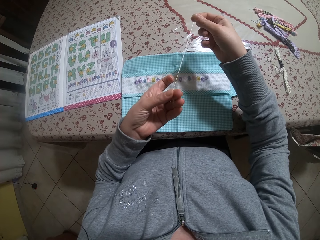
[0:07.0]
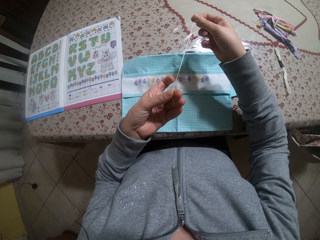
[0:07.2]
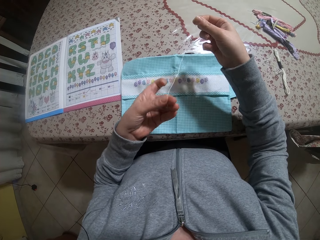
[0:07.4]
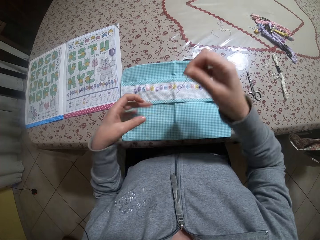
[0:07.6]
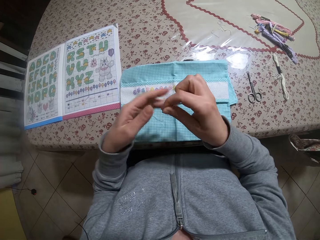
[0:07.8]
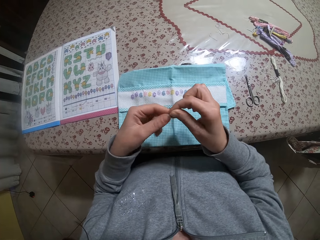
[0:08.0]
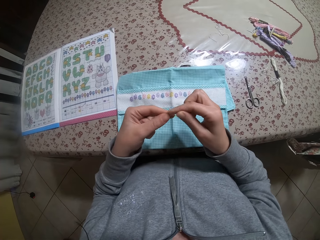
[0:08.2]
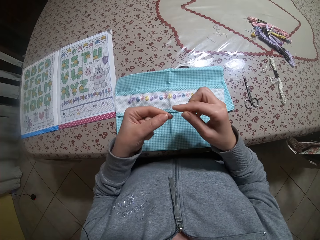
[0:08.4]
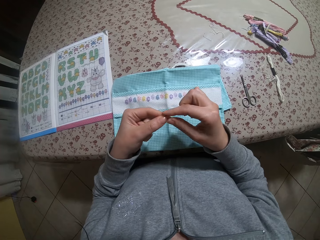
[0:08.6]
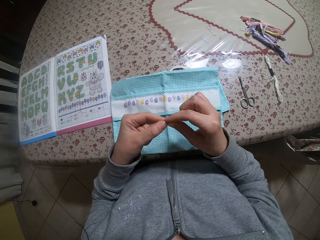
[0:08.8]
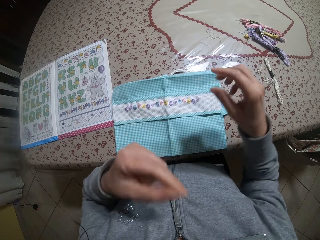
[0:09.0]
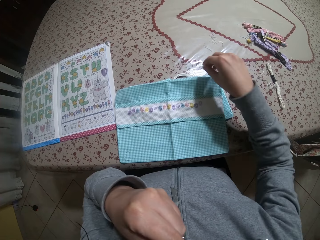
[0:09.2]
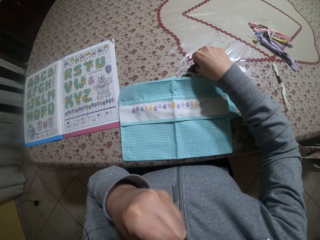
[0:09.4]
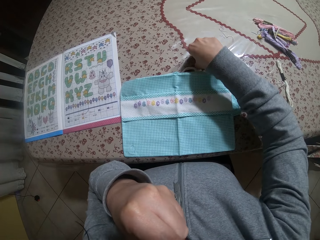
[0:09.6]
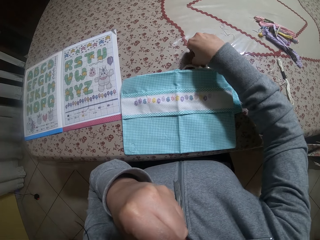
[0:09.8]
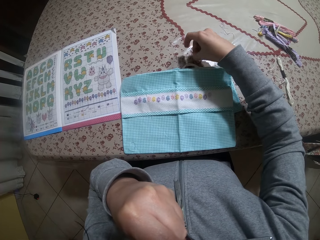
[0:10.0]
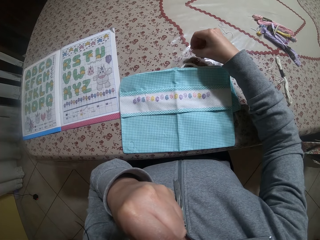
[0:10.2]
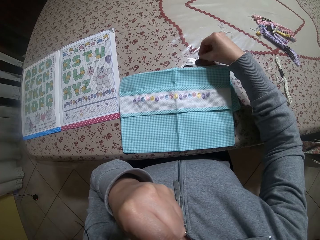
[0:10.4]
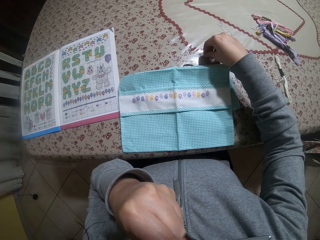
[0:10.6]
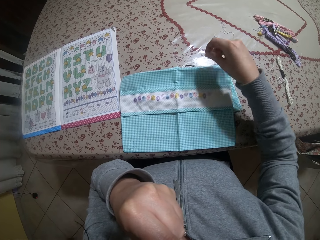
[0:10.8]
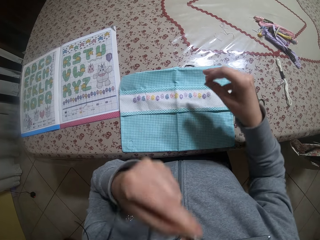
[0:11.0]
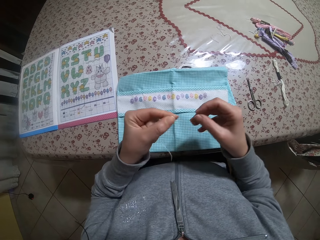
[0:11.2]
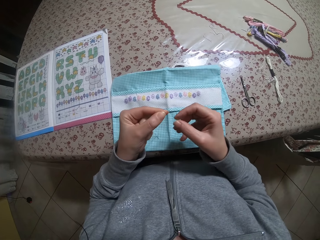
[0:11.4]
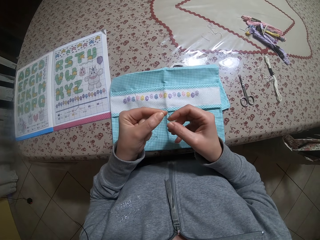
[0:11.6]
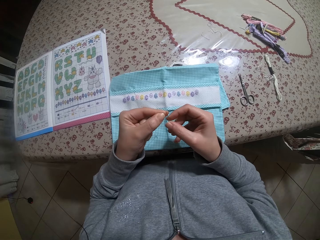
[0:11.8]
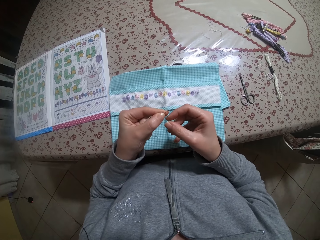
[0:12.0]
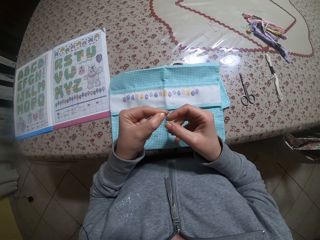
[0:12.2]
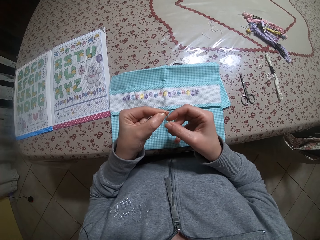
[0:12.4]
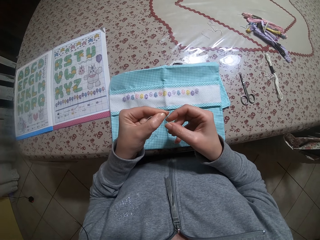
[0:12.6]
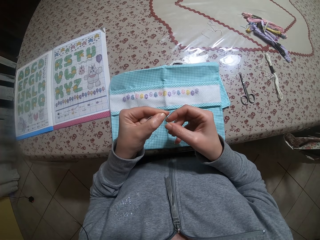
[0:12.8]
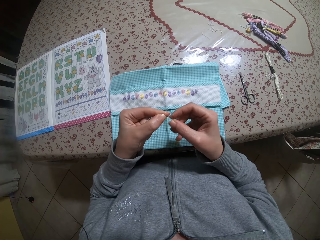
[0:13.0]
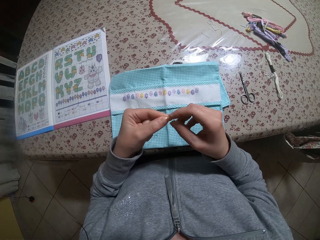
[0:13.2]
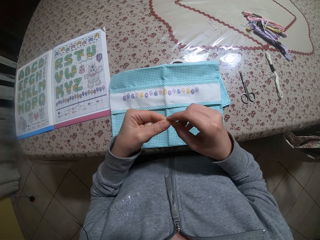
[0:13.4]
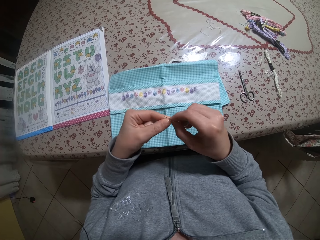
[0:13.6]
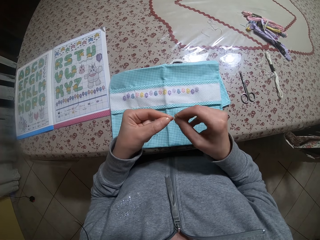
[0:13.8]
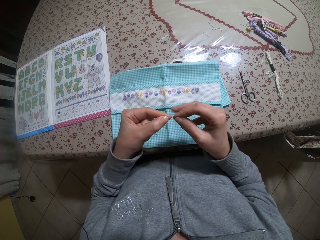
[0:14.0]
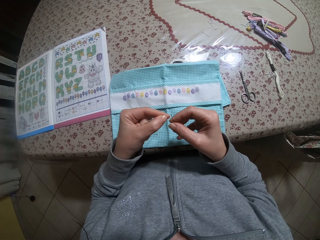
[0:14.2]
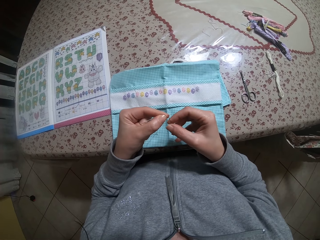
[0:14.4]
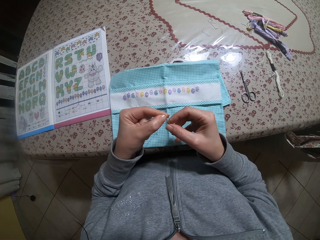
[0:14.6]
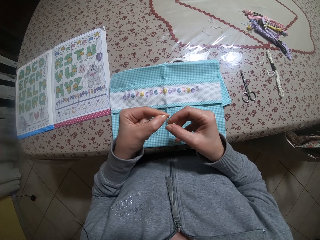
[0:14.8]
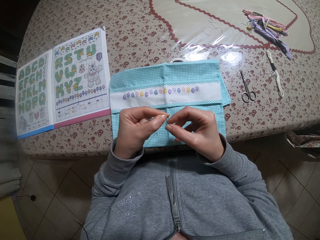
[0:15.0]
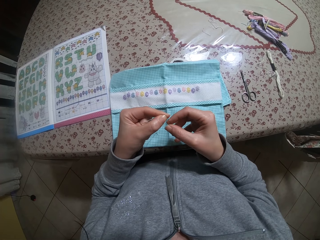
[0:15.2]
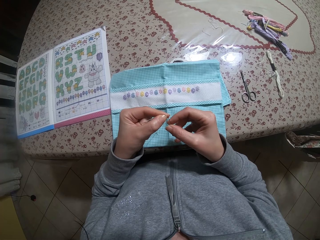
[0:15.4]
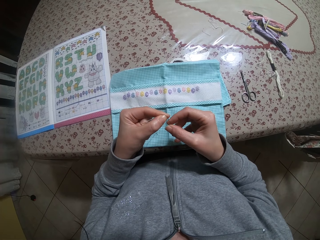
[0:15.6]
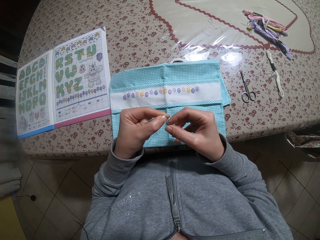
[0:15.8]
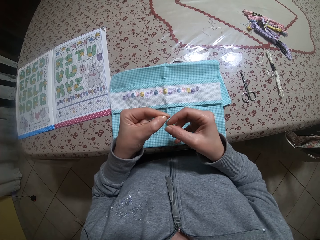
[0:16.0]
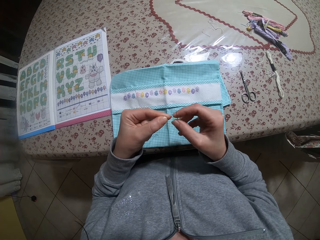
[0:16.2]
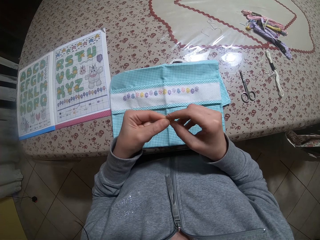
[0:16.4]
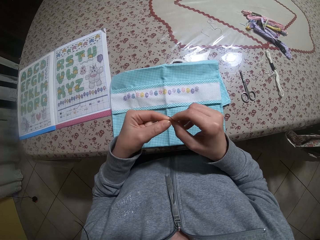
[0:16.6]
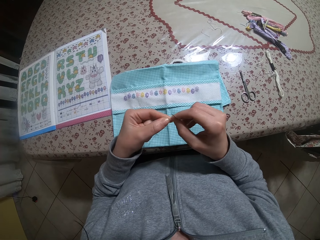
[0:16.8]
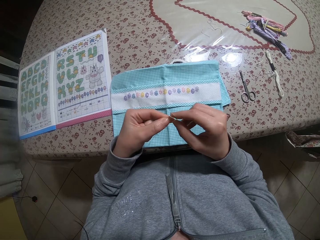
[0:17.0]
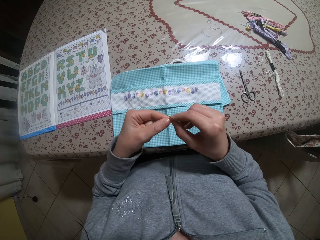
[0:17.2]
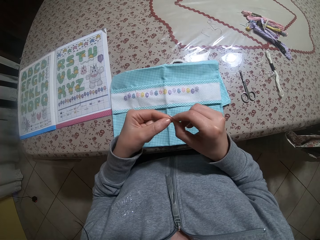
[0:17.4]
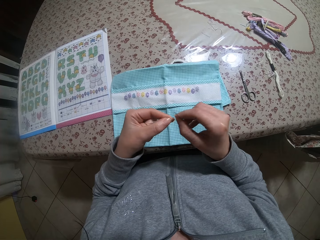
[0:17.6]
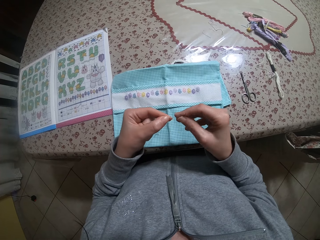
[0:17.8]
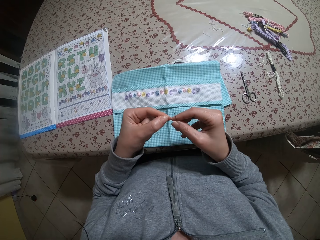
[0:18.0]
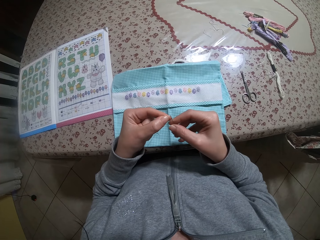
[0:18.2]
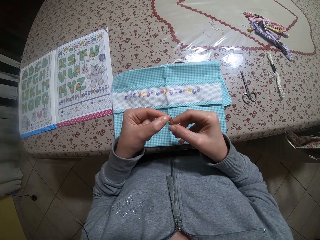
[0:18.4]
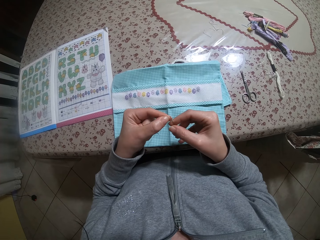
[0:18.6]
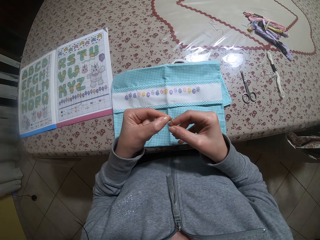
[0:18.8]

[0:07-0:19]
The camera wearer lifts up the hand. He puts one end of the piece of thread in his mouth with his left hand. He takes a needle from the table with his right hand. He puts one end of the piece of thread through the needle with both hands.

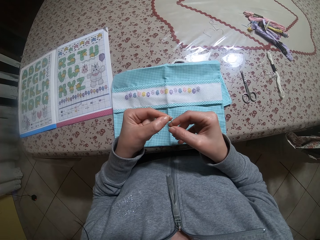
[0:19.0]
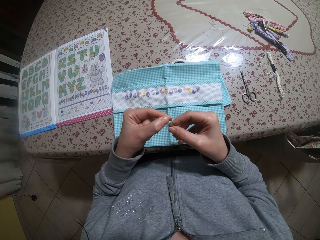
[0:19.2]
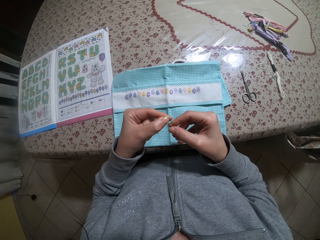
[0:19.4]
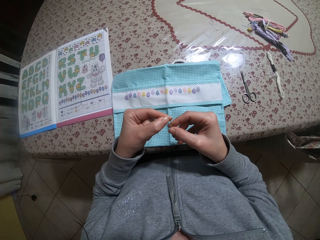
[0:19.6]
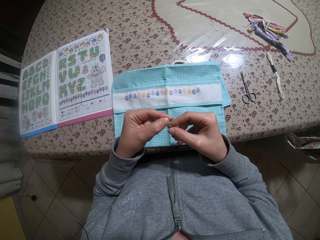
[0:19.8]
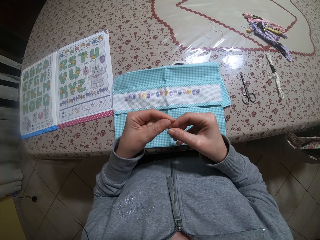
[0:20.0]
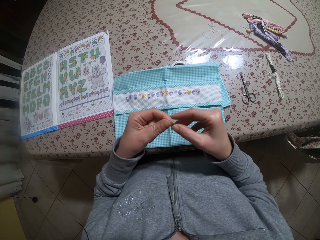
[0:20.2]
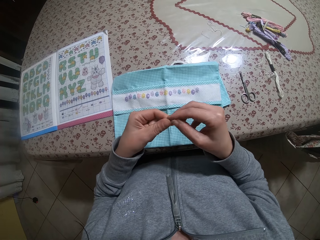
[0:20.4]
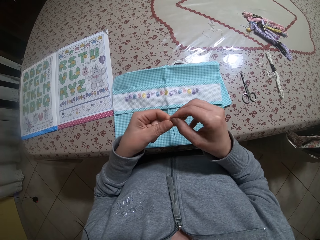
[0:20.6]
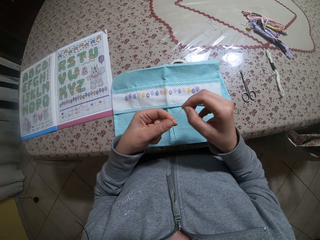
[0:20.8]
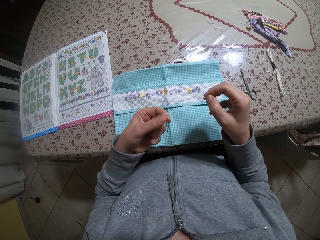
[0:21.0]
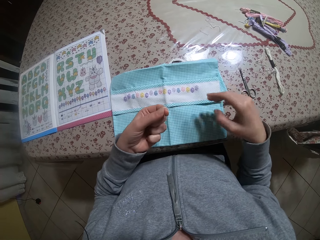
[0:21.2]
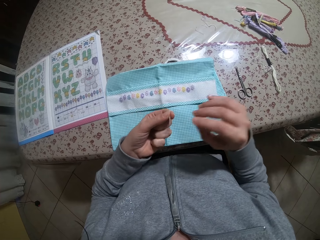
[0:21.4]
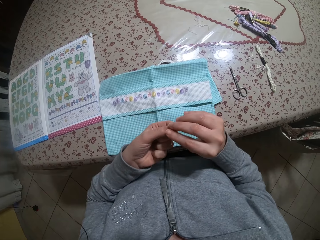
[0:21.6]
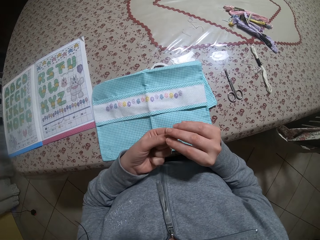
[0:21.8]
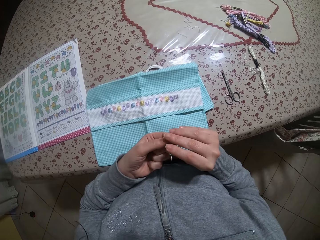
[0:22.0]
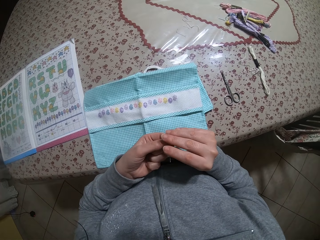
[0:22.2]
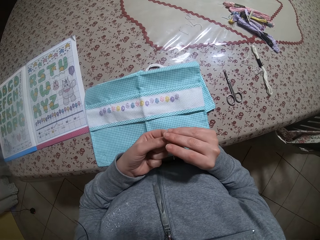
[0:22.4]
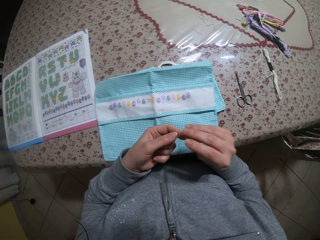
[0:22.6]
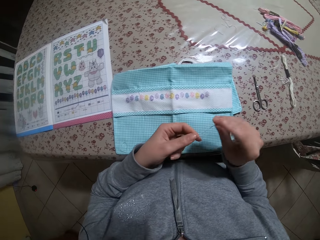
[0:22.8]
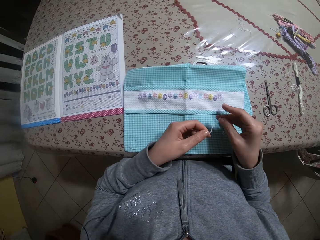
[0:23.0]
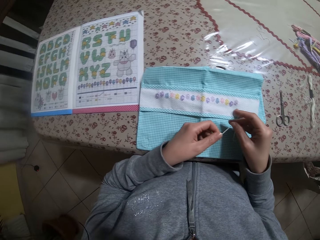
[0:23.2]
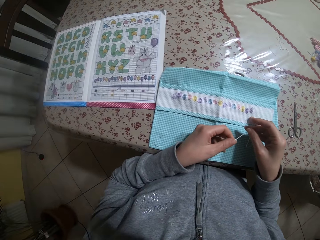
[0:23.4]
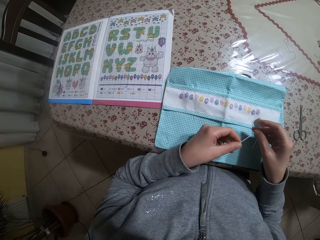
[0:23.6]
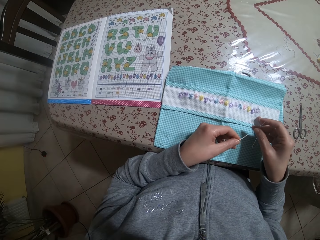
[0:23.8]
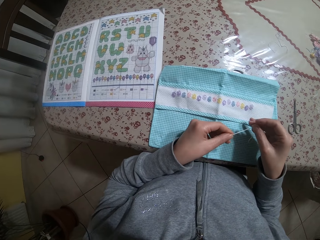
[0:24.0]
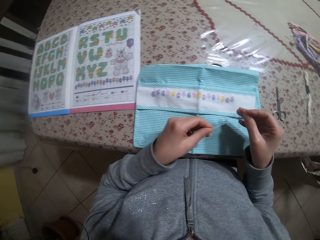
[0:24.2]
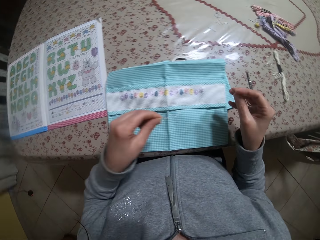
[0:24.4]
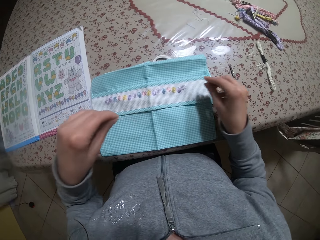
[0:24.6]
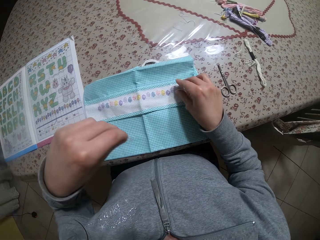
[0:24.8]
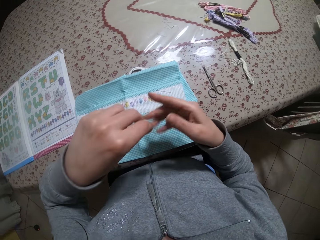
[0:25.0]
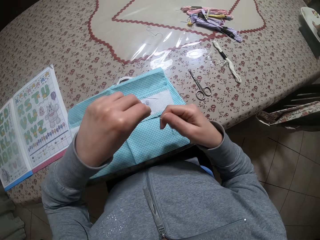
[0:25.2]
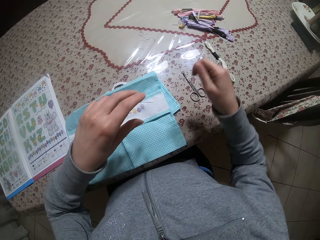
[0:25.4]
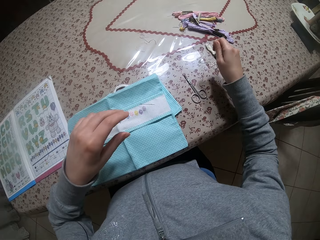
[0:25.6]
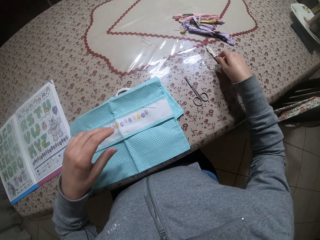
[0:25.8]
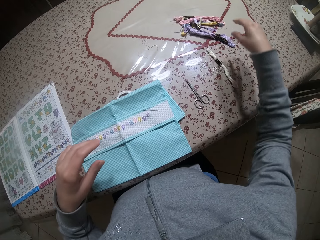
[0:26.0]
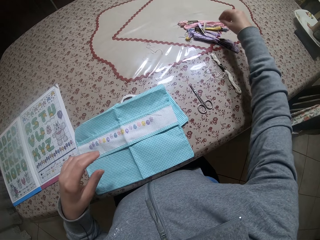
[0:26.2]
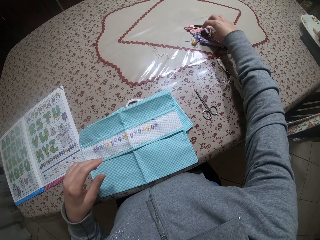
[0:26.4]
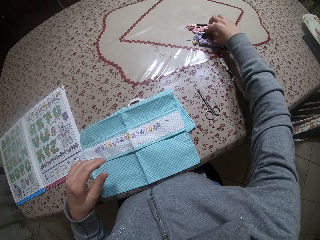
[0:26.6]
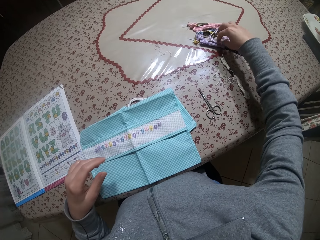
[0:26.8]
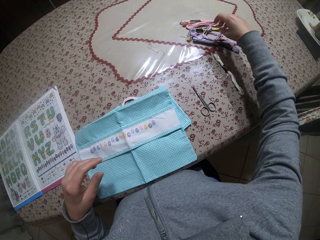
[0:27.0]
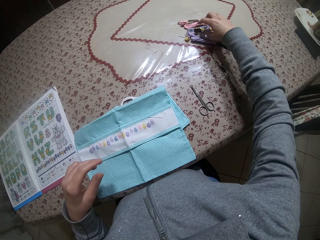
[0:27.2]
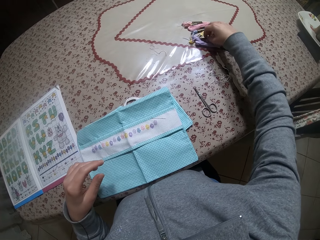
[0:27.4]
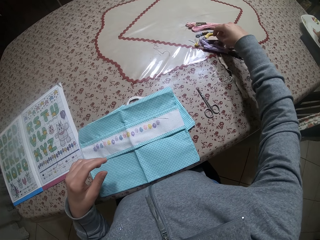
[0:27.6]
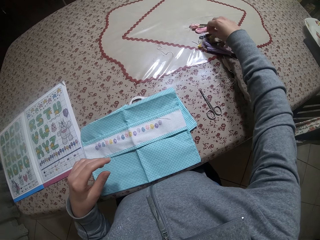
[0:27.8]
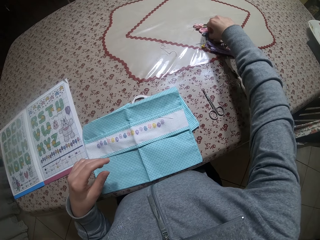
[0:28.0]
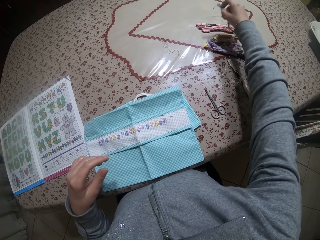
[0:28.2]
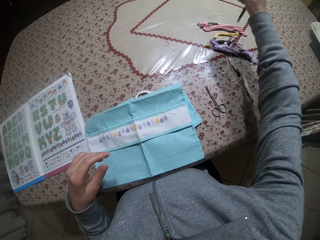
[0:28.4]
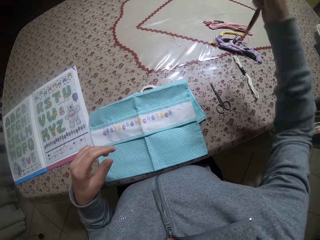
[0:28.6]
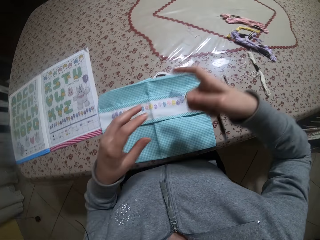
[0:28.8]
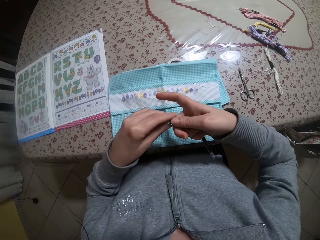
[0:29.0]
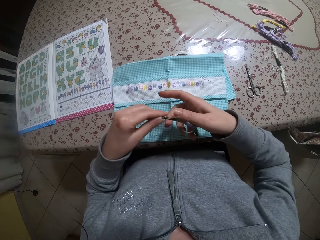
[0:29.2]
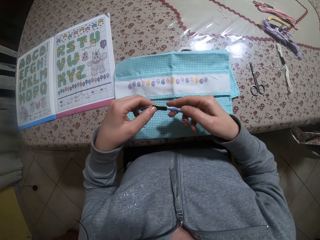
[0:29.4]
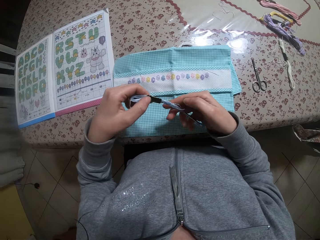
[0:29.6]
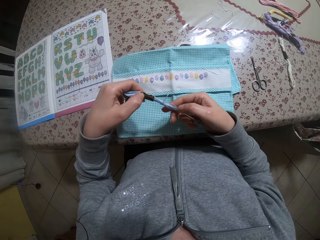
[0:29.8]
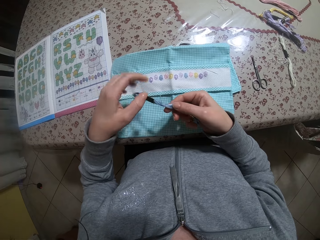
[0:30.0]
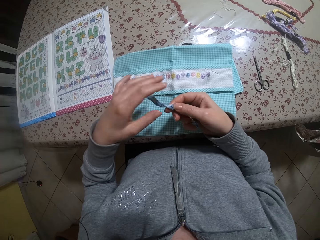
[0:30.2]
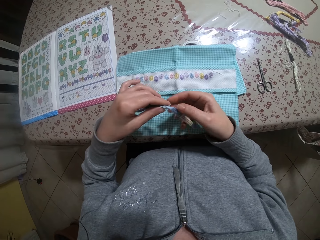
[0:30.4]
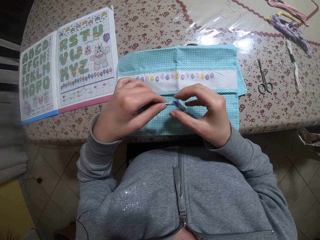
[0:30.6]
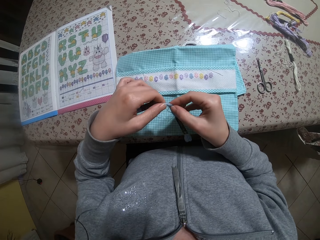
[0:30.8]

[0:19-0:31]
The camera wearer removes the end of the piece of thread from the needle with his left hand. He drops the needle on a napkin with his right hand. He transfers the piece of thread from his left hand to his right hand. He drops the piece of thread on the table with his right hand. He adjusts rolls of threads on the table with his right hand. He touches the threads. He takes a roll of thread from the table with his right hand. He holds the roll of thread with both hands.
